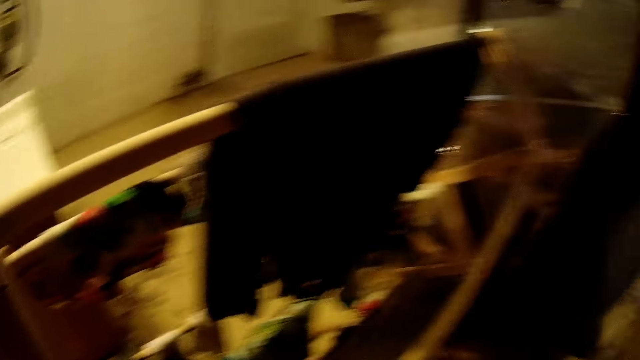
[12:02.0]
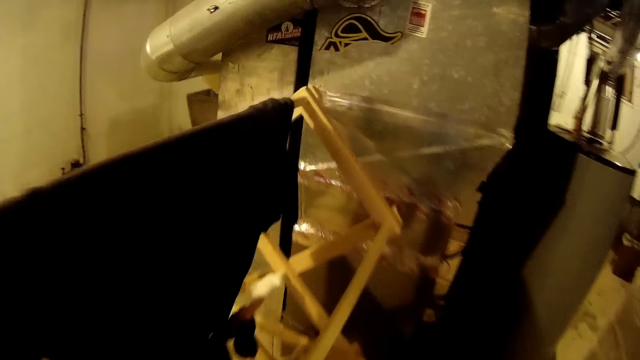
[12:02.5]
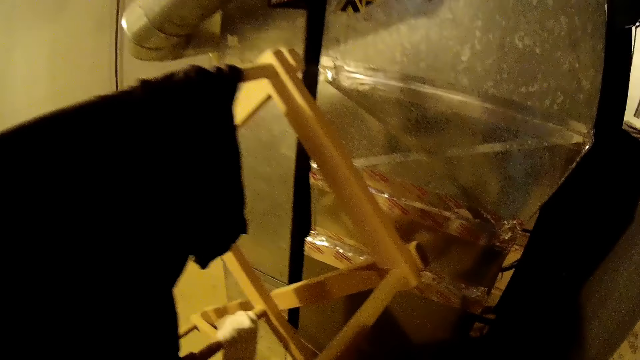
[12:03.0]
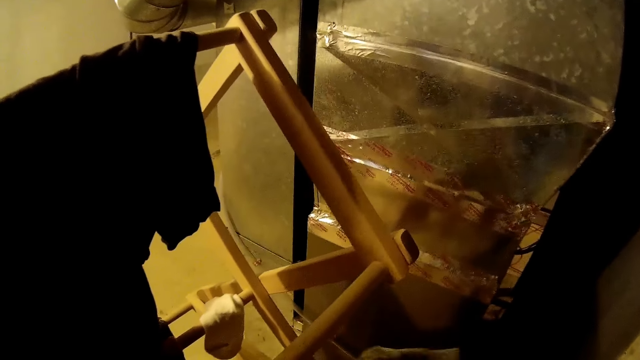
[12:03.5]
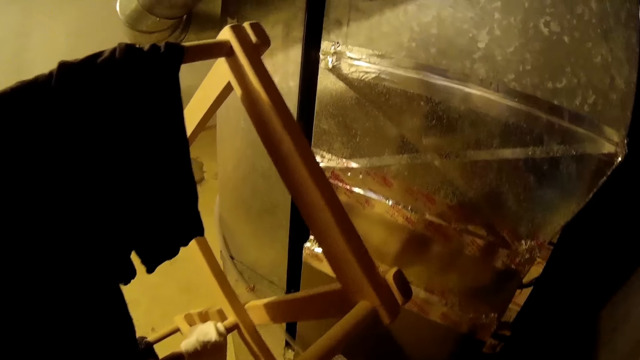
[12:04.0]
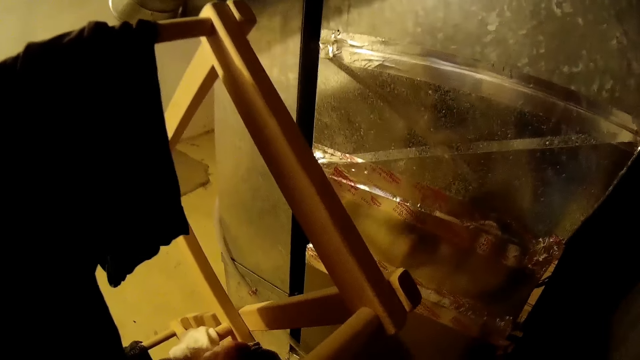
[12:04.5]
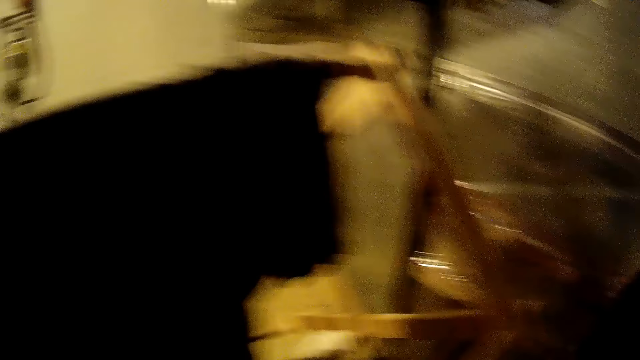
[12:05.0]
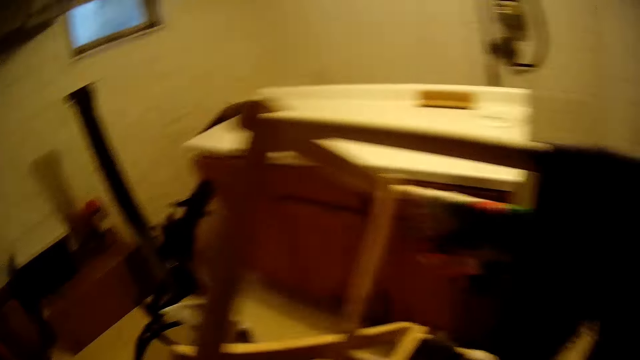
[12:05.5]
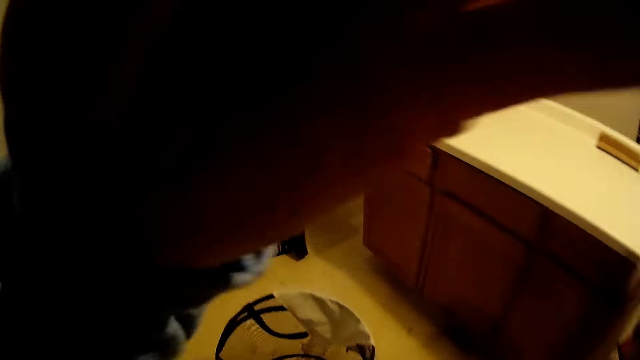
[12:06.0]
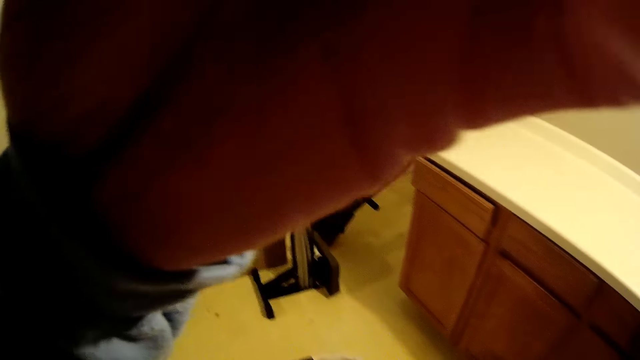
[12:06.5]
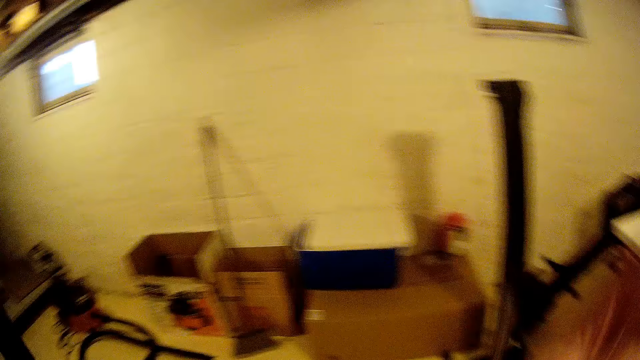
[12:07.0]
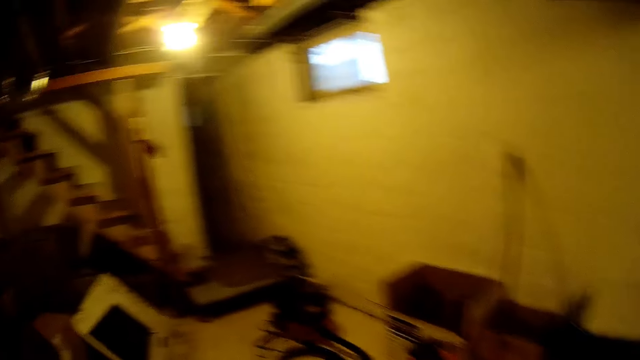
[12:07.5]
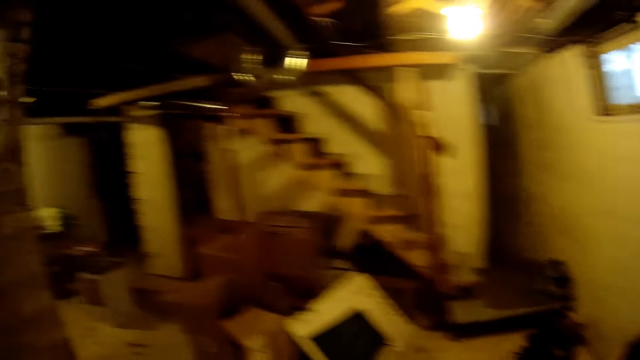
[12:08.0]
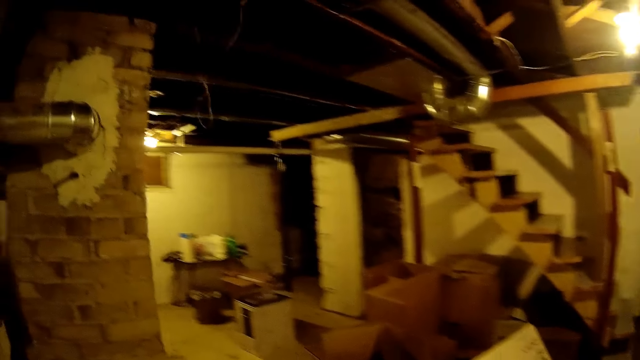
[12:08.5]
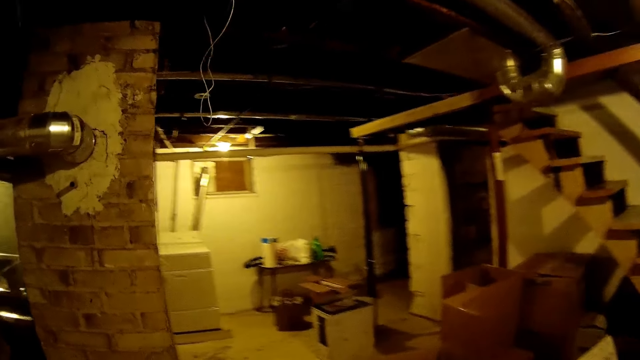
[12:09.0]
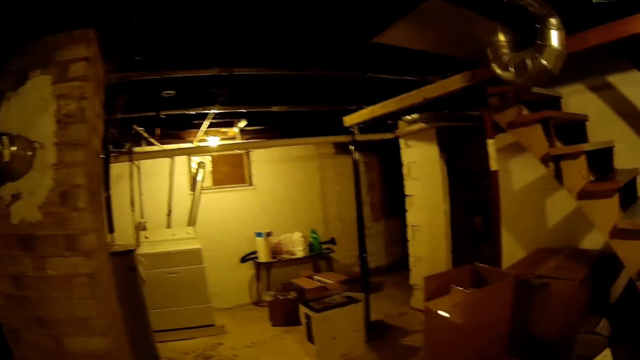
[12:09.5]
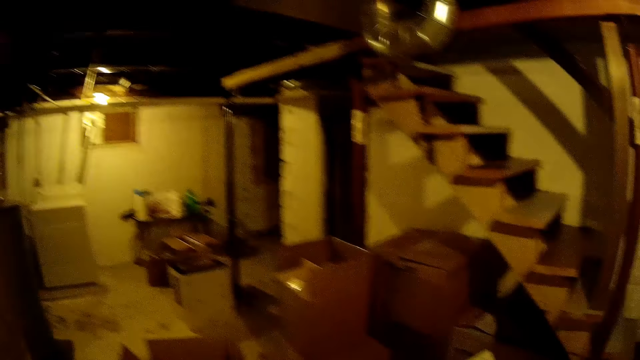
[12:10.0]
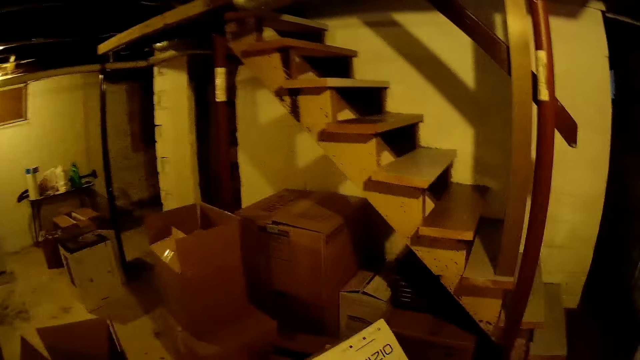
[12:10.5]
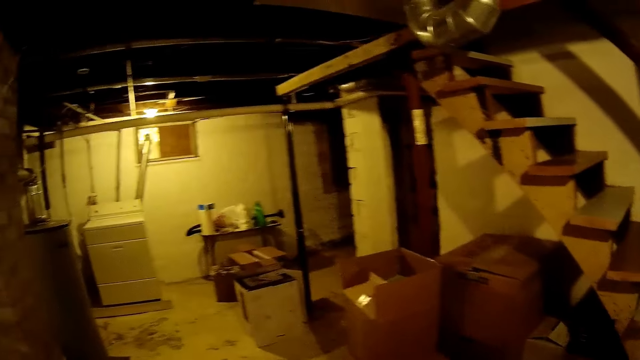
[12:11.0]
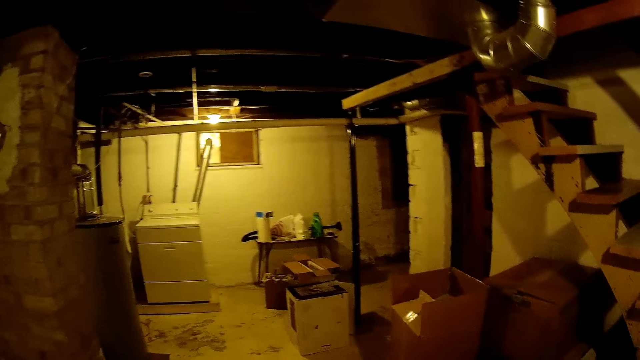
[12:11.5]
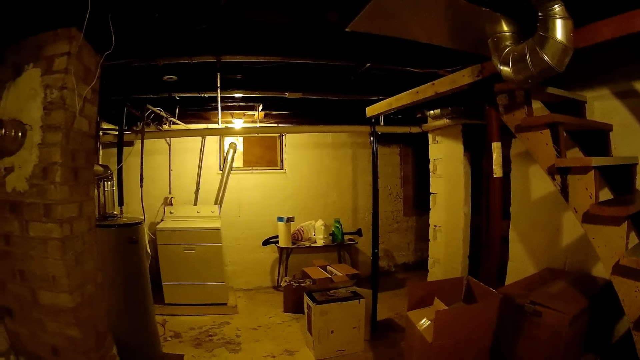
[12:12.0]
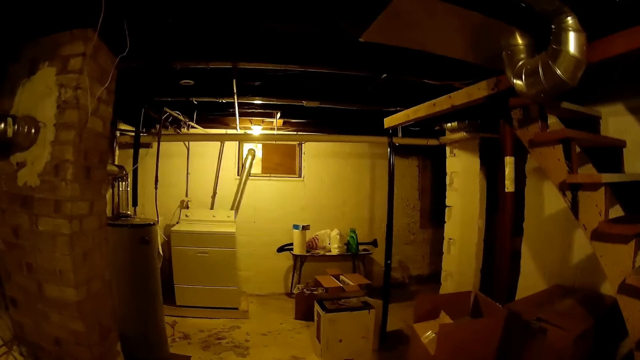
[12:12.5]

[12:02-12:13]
The camera wearer looks aside.

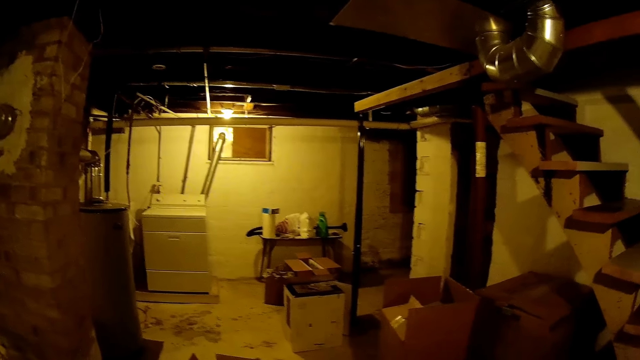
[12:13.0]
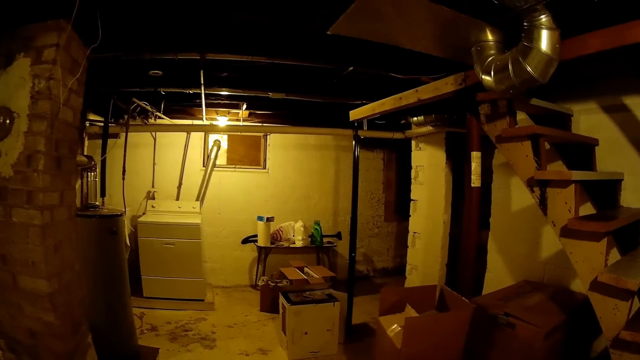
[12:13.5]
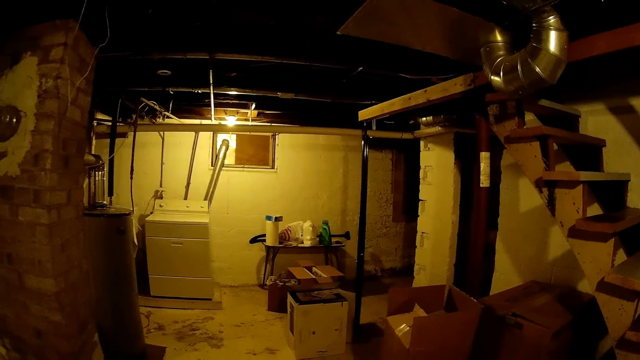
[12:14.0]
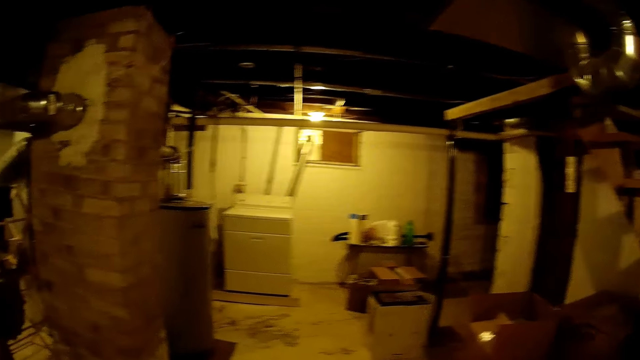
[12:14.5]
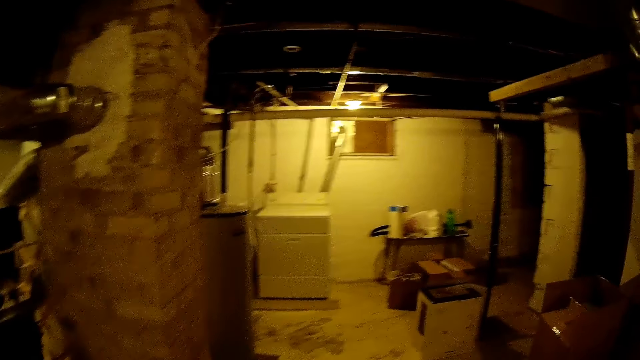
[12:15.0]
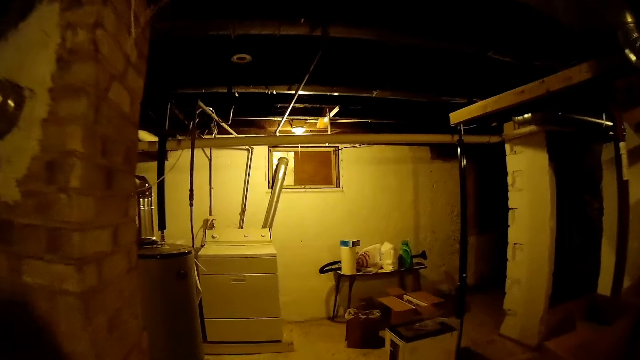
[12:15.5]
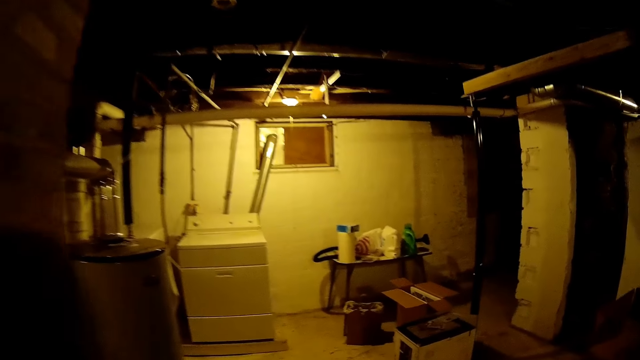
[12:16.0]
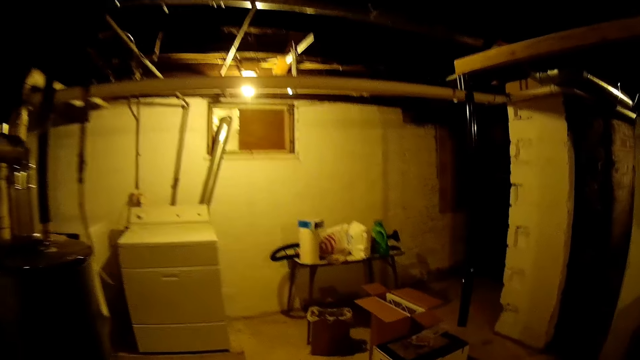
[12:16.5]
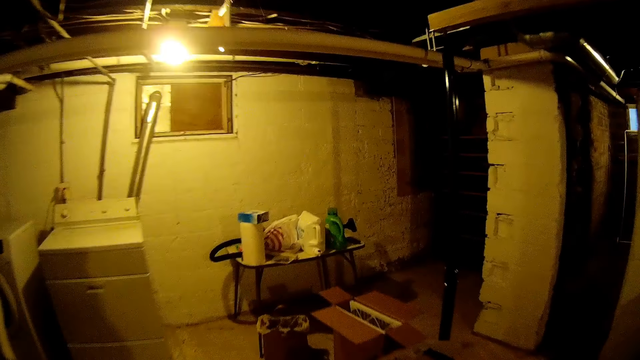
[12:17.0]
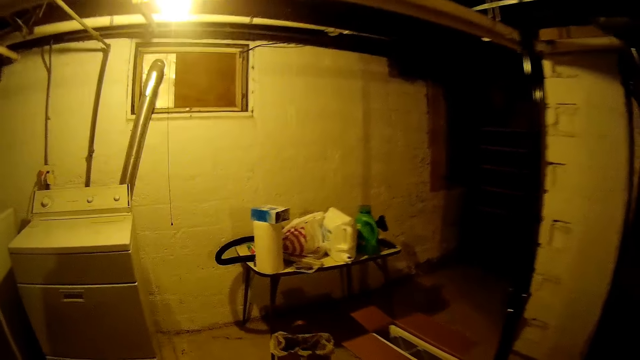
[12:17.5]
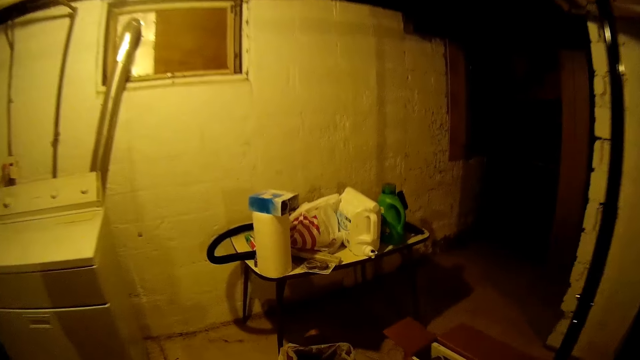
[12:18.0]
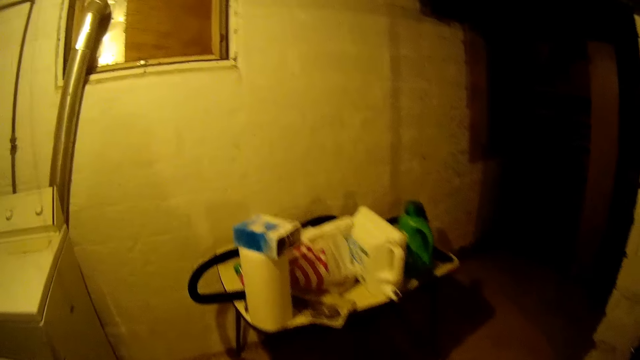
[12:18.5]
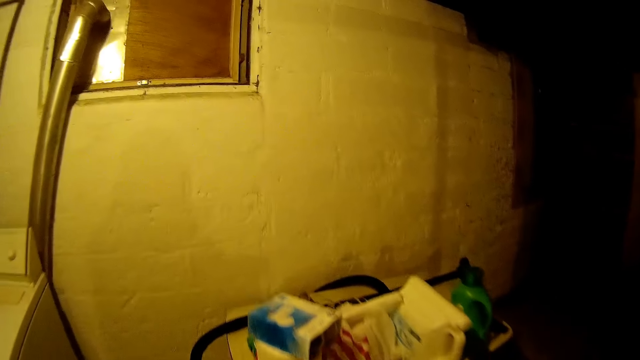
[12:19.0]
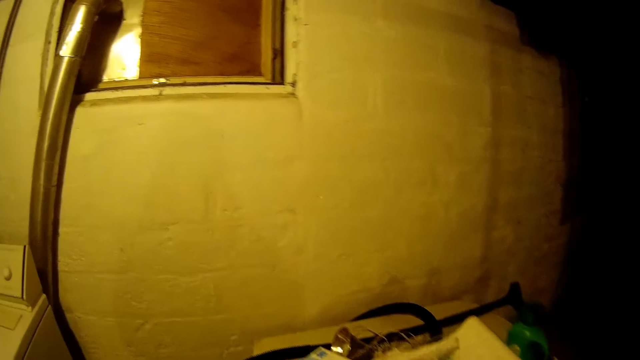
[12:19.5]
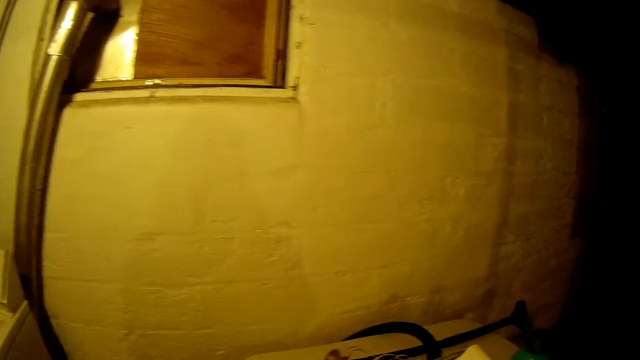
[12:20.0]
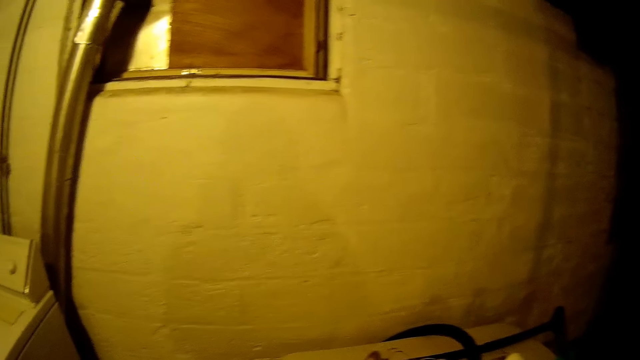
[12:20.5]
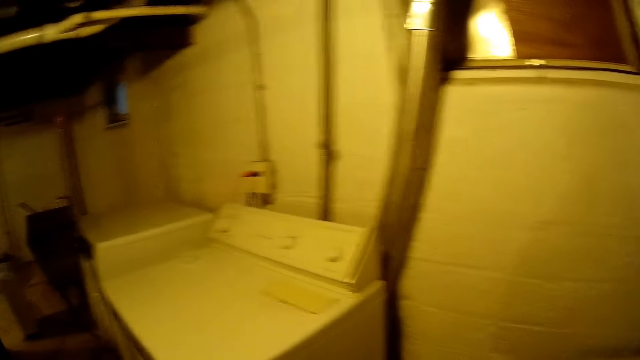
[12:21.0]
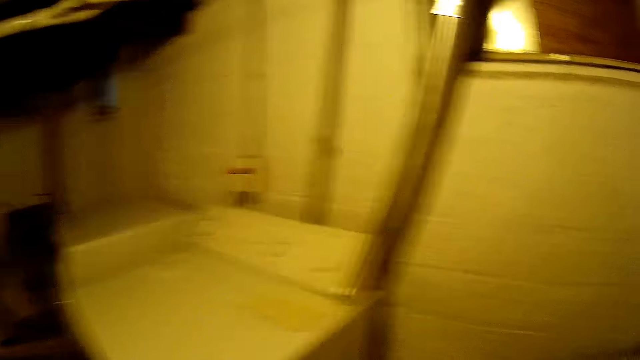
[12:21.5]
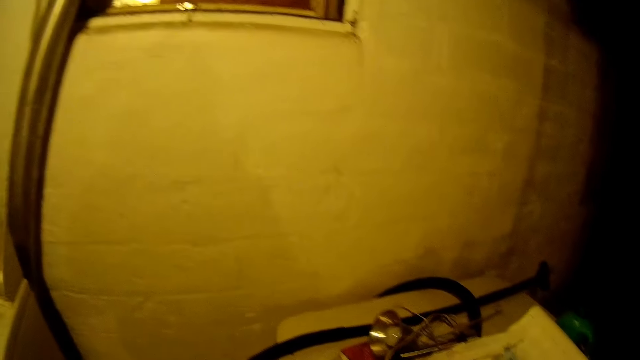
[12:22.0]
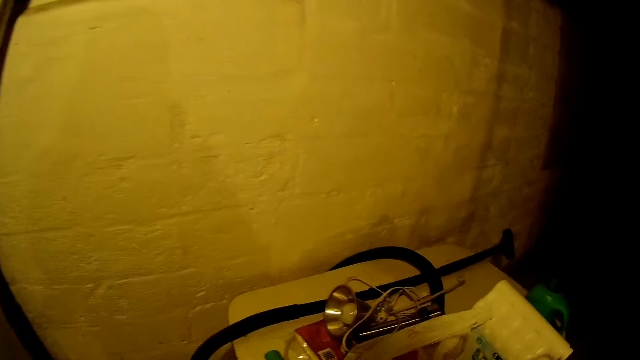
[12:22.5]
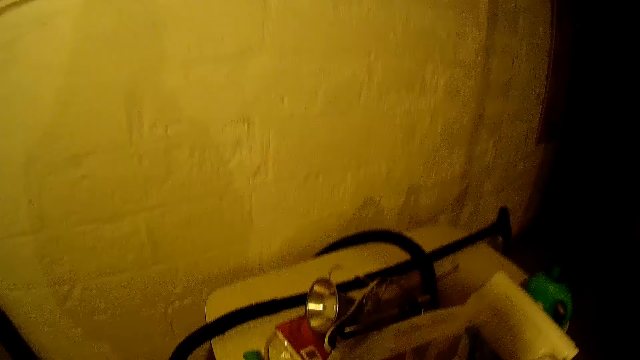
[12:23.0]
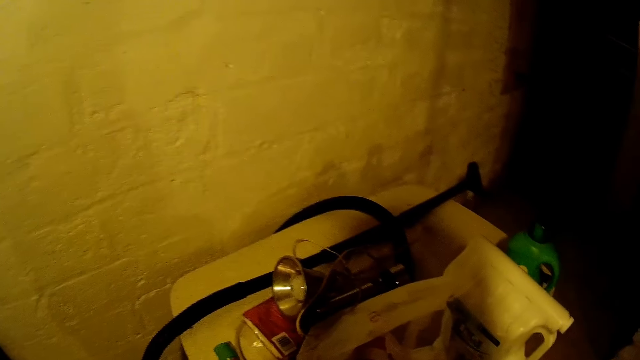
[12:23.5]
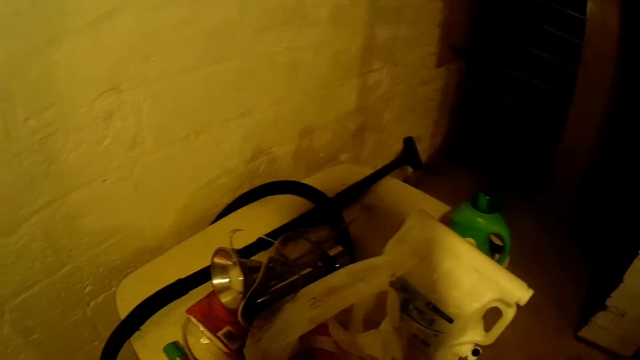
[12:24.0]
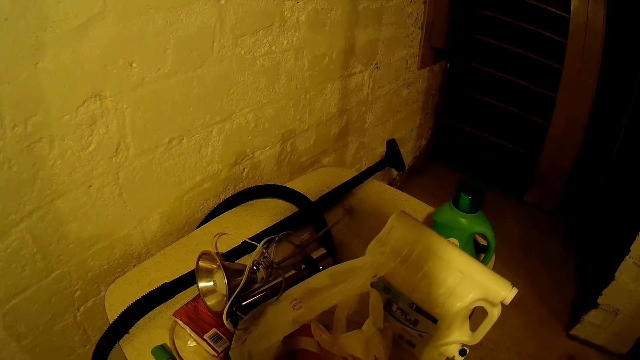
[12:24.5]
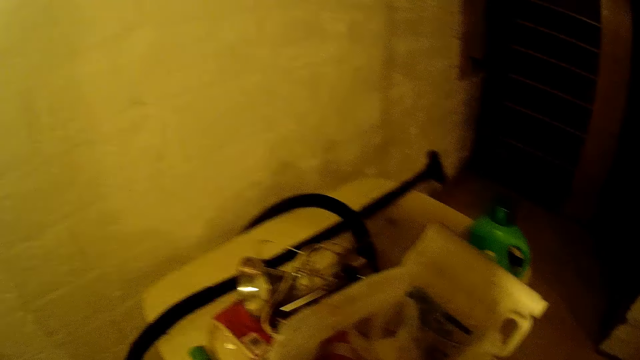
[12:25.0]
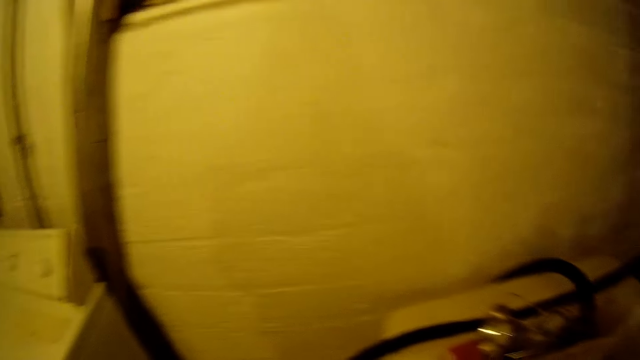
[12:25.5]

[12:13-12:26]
The camera wearer walks in the house. They stop walking.
